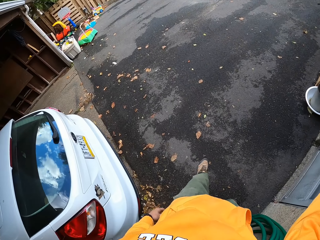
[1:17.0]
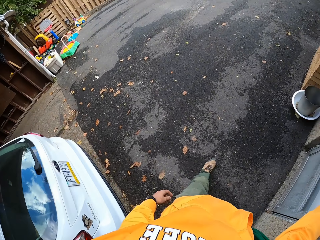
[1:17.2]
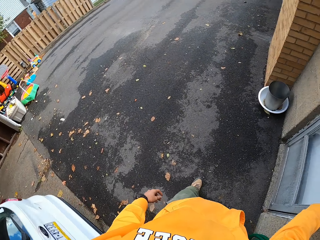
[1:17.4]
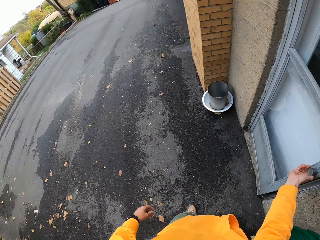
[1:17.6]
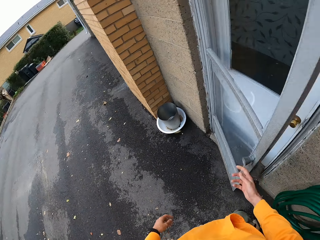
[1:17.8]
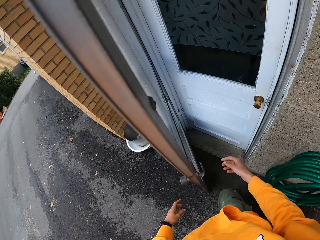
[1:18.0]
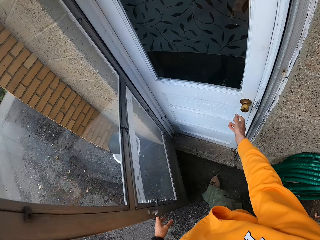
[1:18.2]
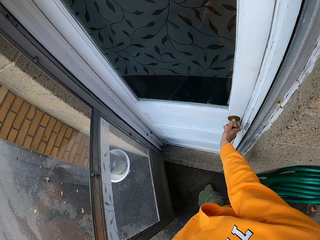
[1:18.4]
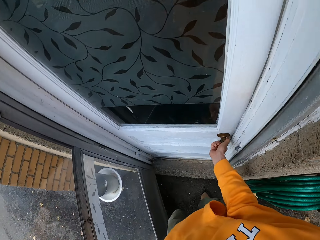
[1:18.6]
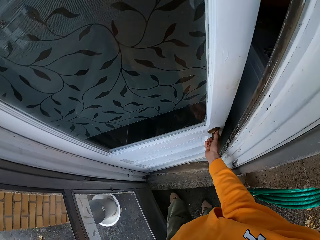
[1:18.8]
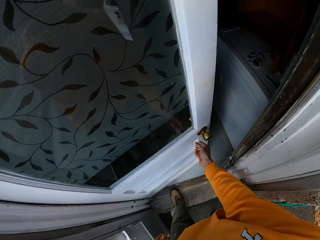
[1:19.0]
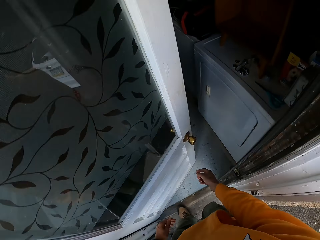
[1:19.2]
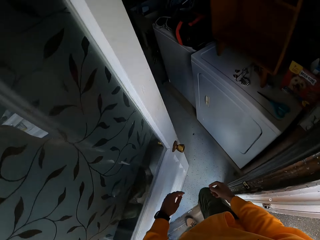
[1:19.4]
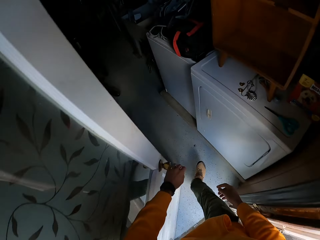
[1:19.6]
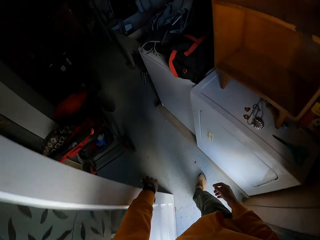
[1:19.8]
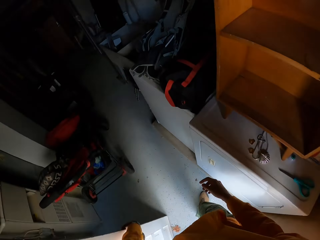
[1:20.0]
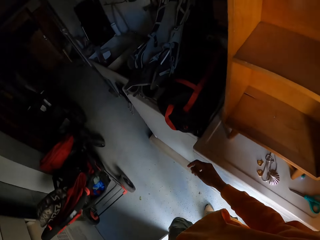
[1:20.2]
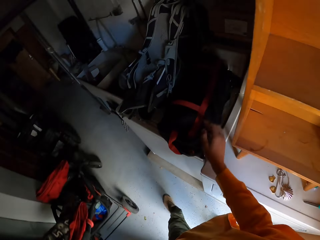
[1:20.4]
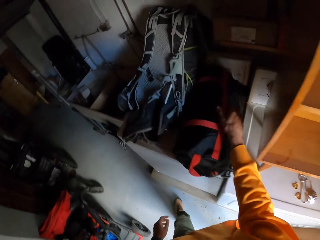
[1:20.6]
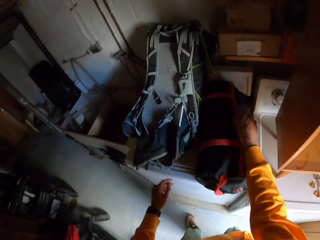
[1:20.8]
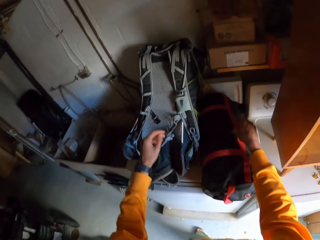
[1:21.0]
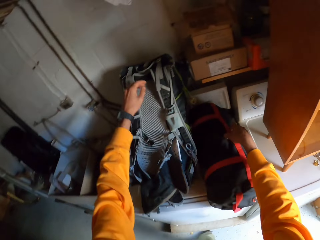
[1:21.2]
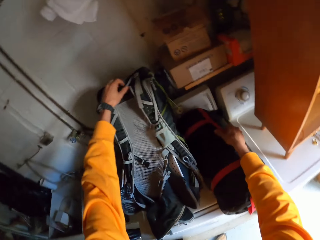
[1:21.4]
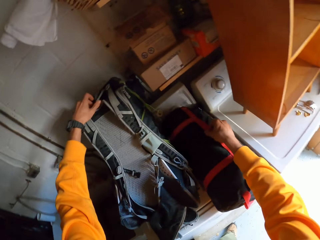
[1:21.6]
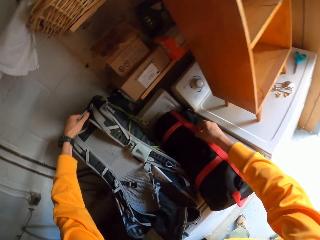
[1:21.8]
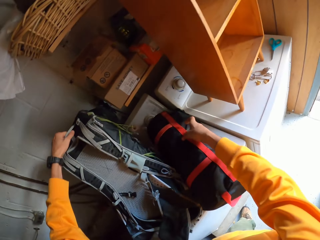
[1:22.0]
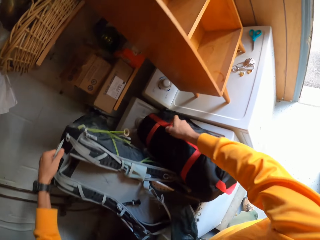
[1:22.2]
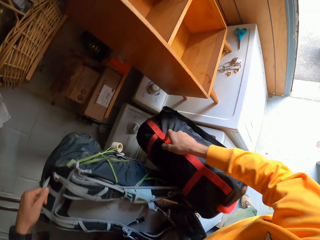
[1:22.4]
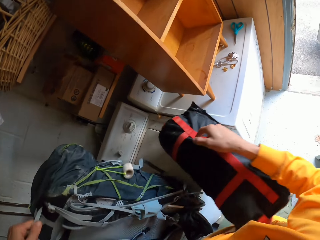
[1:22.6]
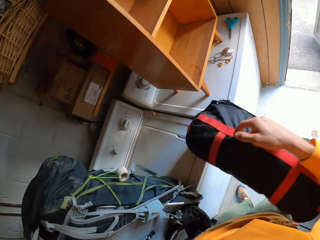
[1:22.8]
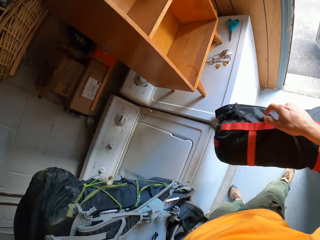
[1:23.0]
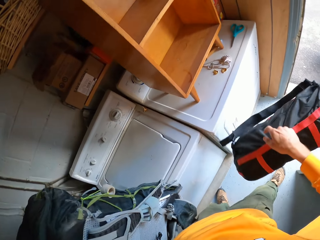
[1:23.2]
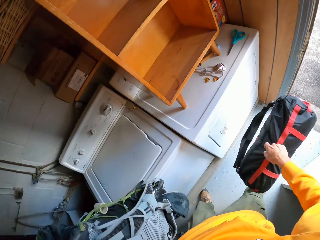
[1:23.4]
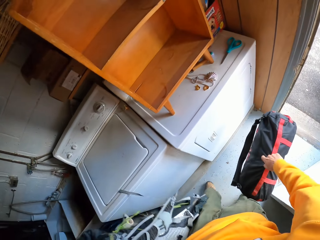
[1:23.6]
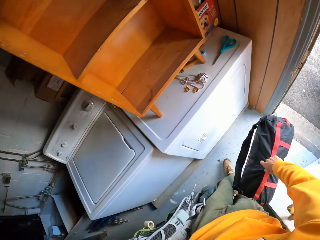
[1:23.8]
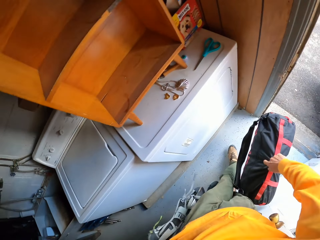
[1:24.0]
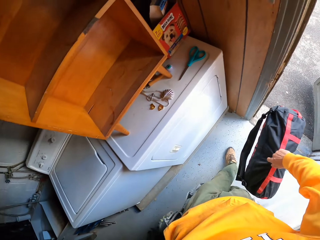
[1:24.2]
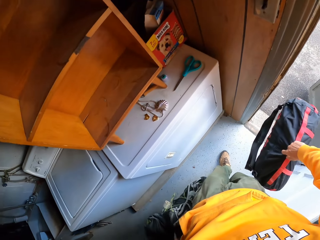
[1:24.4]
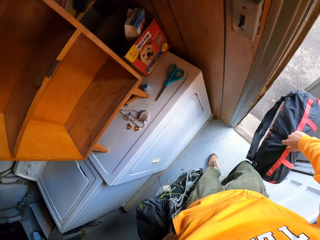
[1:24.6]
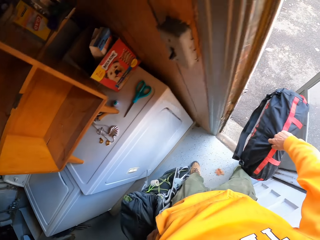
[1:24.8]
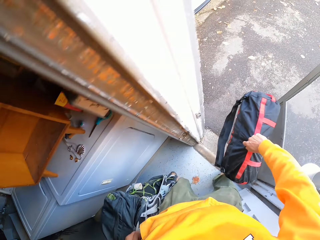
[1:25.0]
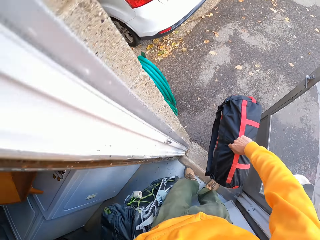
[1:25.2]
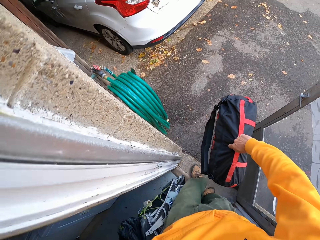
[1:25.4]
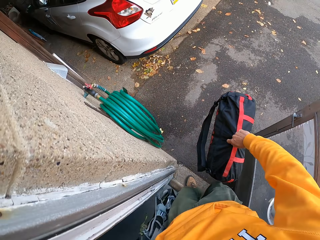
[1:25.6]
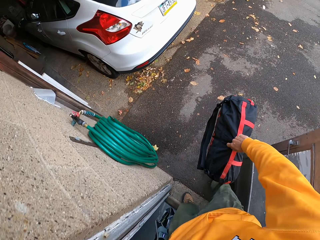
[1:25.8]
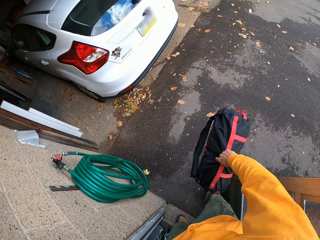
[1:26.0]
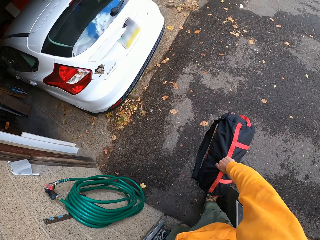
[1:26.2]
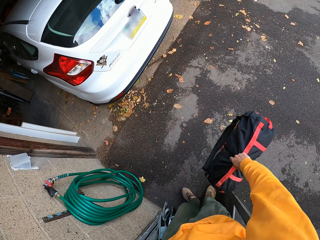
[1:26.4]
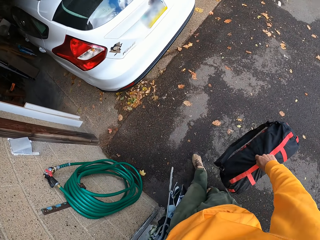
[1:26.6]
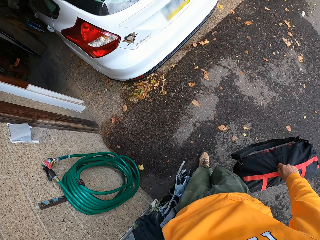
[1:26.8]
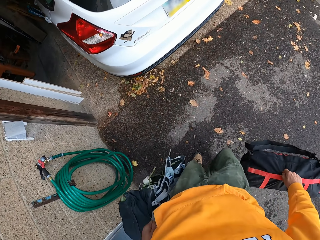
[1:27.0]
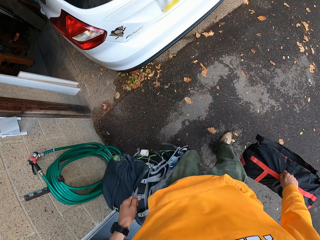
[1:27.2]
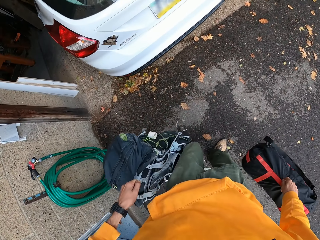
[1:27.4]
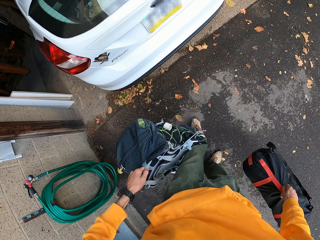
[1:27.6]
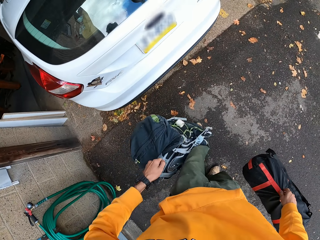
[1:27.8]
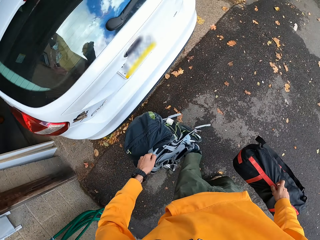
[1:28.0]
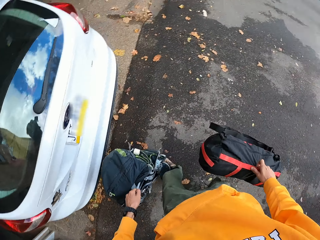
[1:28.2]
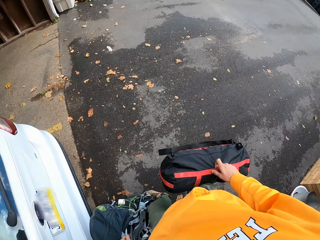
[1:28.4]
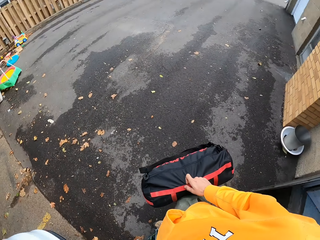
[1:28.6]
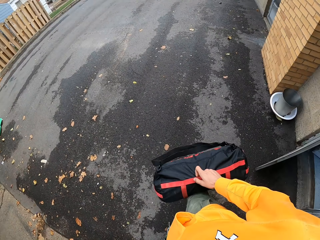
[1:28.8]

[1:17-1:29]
The camera wearer opens the glass apartment door. They open the other door. They walk into the apartment. They pick up two bags from a laundry machine. They walk out of the apartment.

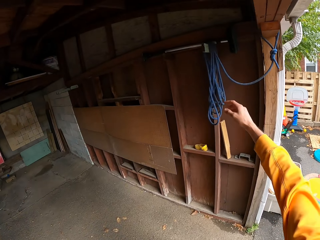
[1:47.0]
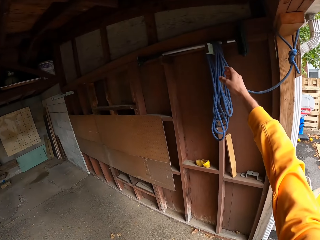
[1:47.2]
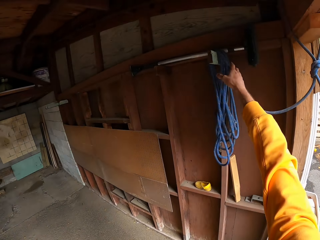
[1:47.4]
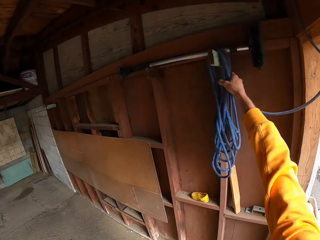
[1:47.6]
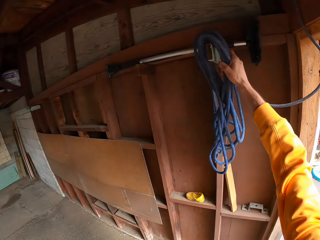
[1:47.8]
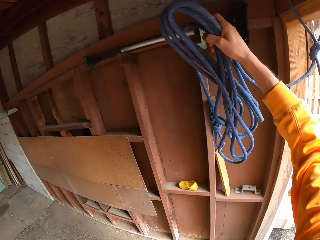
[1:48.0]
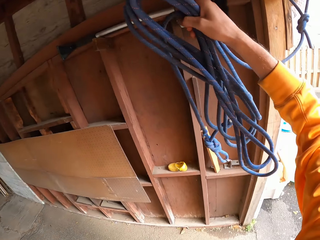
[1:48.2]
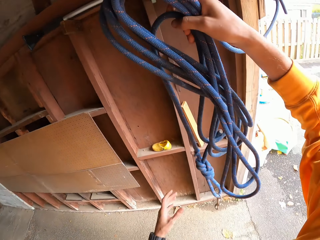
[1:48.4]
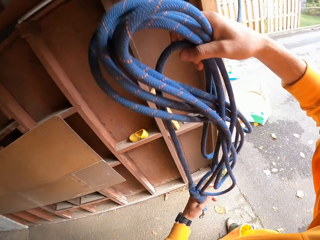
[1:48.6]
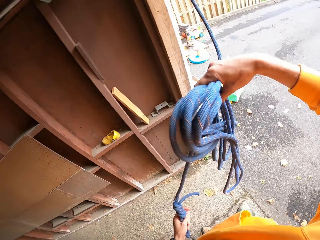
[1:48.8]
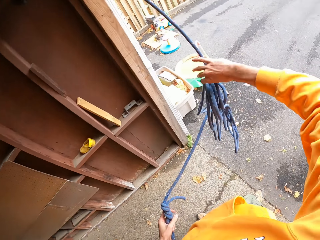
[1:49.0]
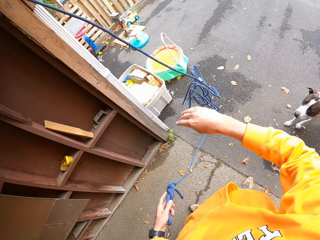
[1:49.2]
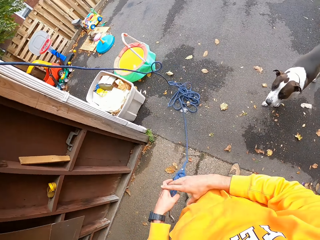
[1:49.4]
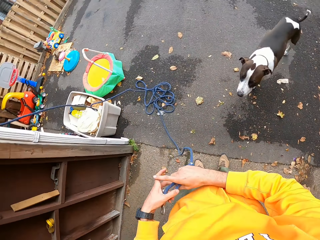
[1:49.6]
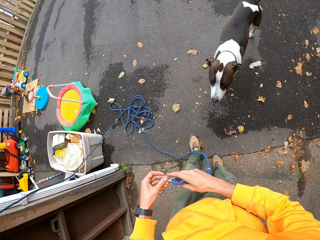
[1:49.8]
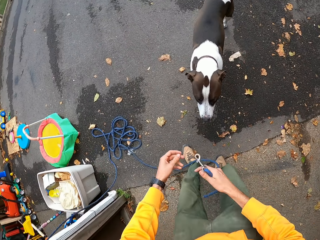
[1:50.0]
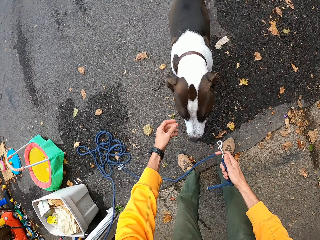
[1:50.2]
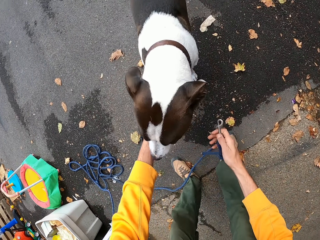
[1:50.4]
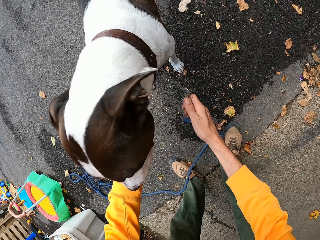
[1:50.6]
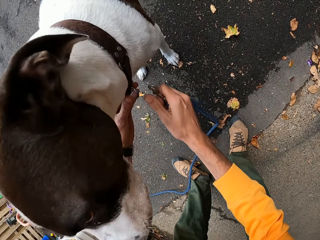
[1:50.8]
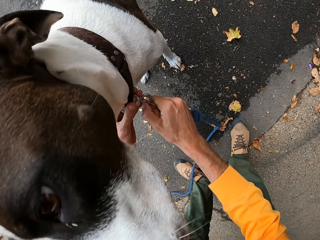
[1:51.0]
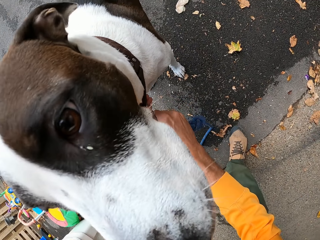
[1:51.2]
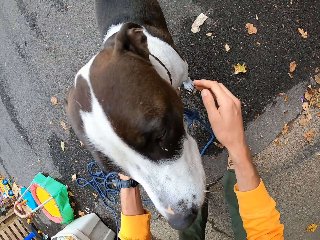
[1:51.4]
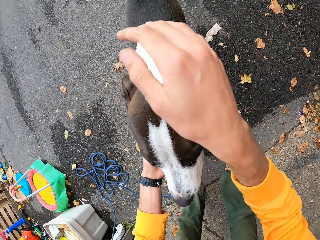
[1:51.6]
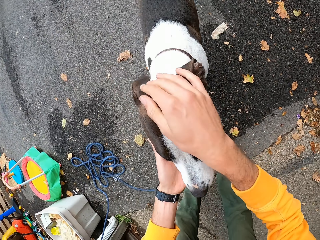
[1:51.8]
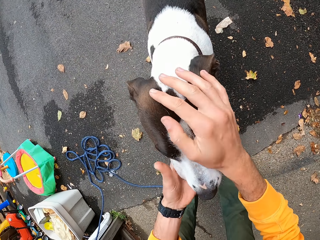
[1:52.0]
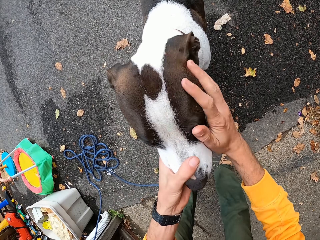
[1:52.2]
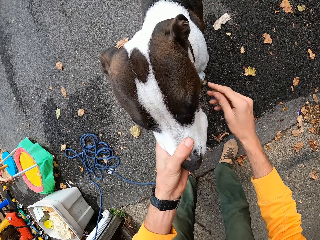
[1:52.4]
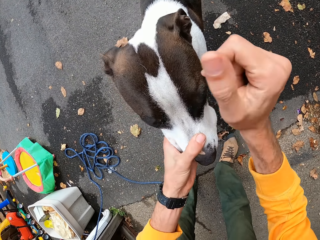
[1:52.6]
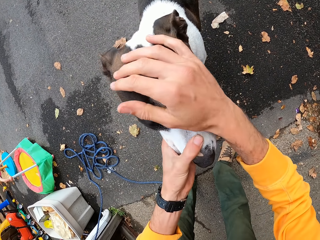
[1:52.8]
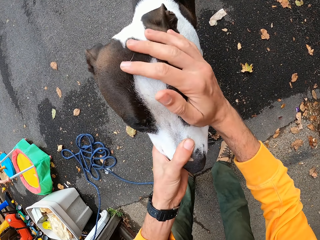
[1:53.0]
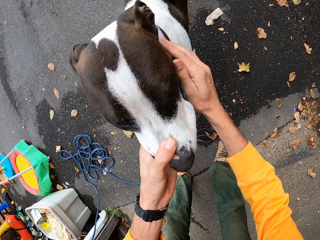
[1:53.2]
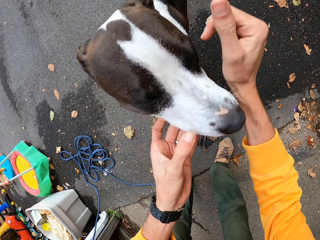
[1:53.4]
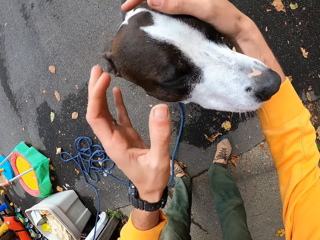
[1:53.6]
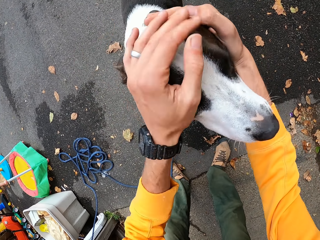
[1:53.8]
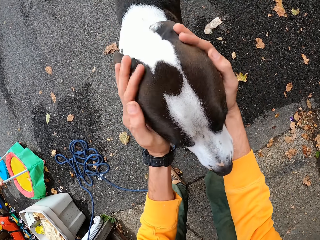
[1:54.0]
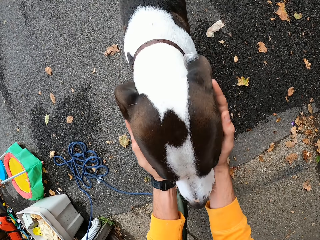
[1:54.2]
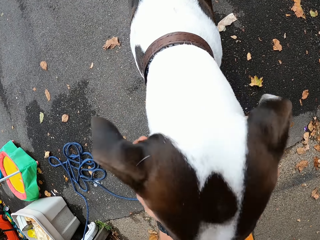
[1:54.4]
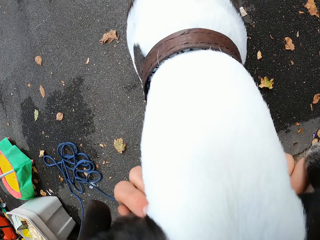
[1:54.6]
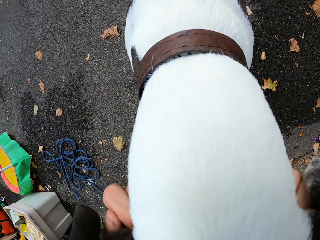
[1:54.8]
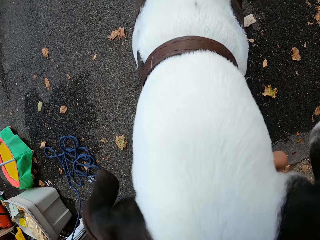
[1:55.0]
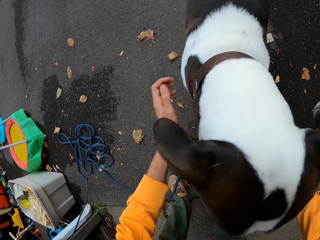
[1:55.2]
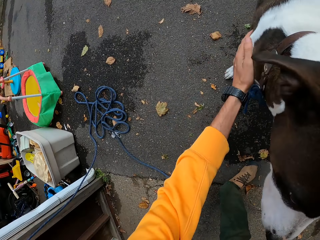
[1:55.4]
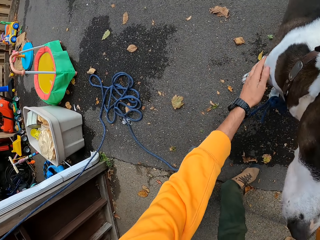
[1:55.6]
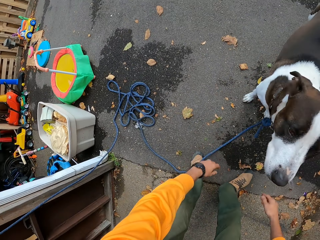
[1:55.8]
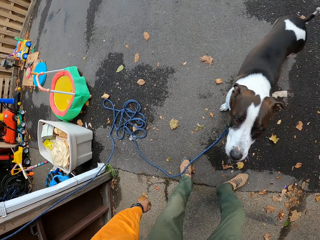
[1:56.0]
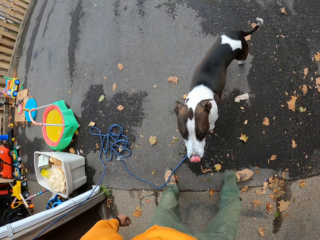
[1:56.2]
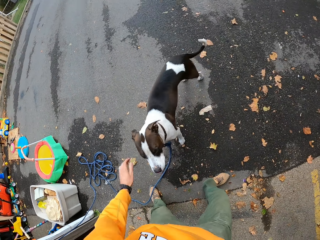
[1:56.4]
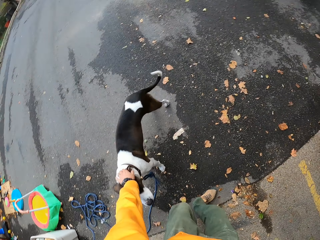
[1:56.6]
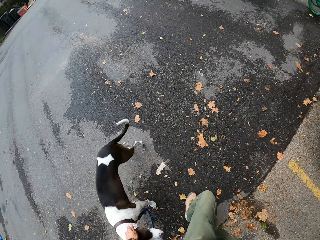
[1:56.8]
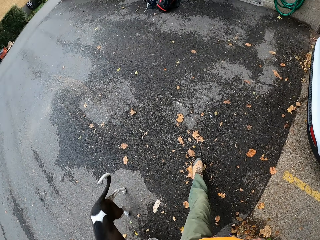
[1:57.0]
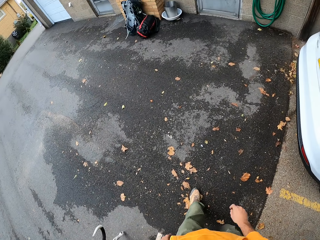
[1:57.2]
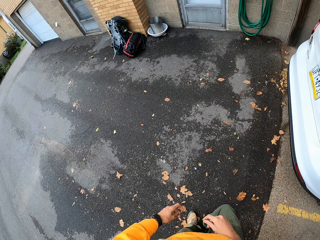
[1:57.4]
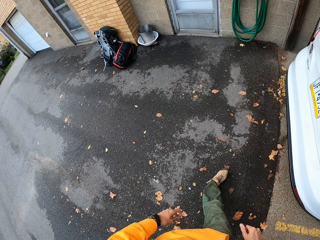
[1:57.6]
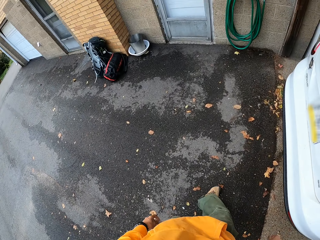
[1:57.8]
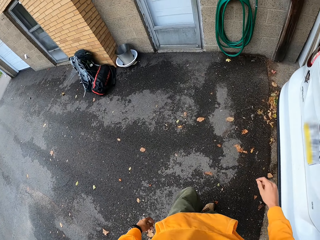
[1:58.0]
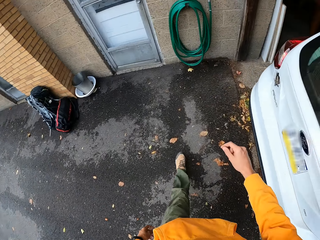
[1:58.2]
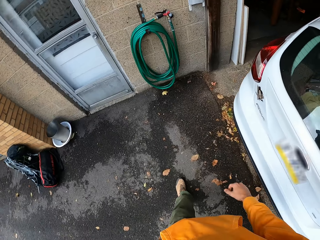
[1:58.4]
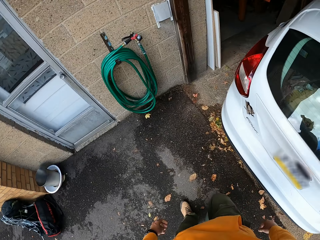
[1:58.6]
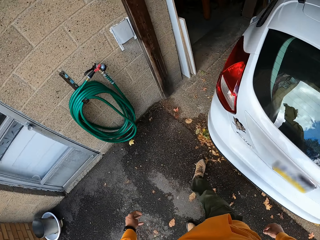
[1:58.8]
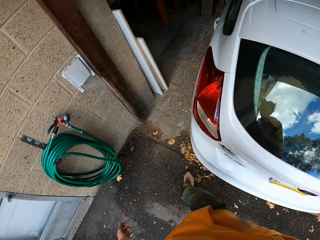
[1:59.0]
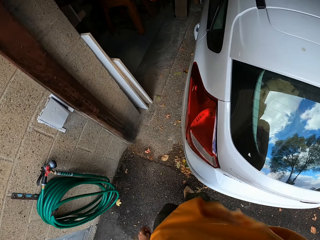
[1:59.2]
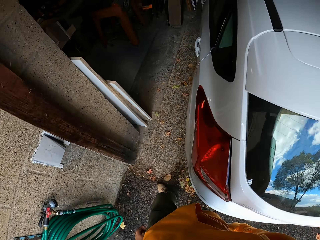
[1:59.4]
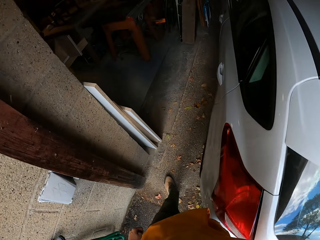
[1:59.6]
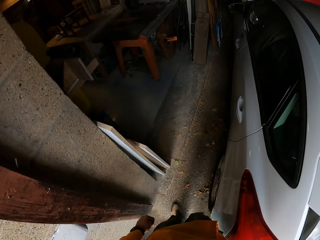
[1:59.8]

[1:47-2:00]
The camera wearer picks up a rope from a hanger. A dog walks towards the camera wearer. The camera wearer drops the rope. They put the rope on the dog's collar or chain. They caress the dog. They walk around.
